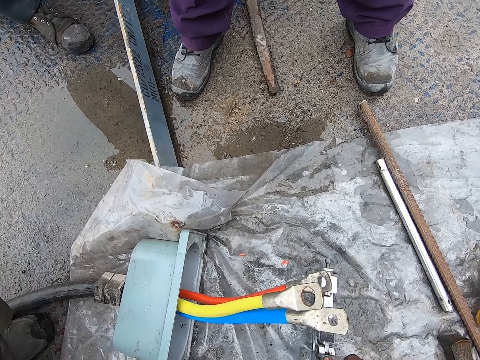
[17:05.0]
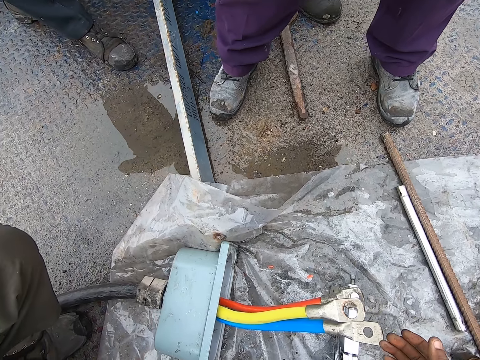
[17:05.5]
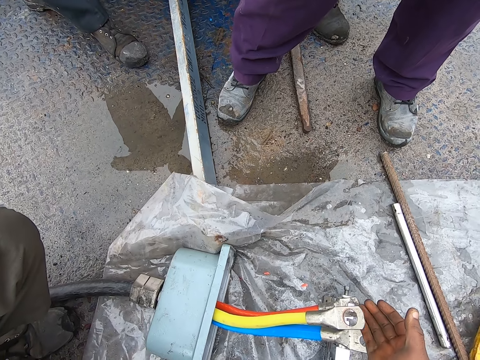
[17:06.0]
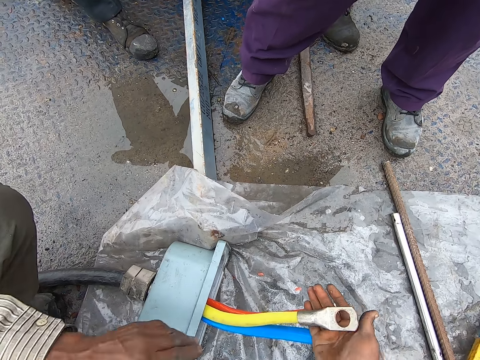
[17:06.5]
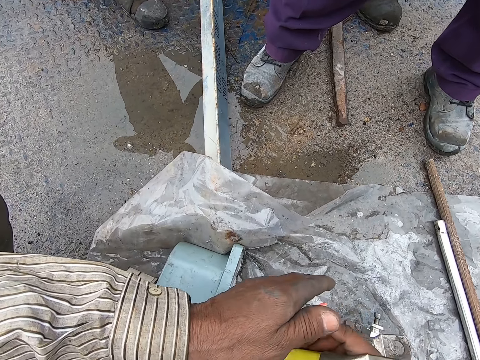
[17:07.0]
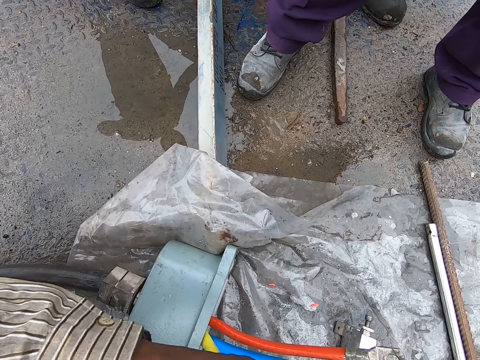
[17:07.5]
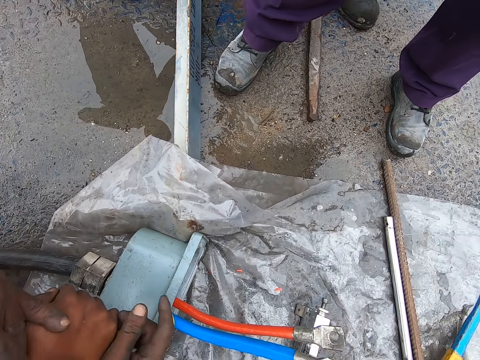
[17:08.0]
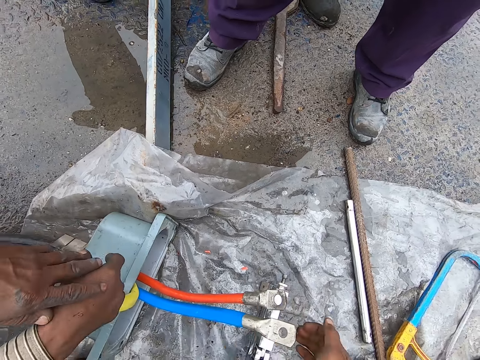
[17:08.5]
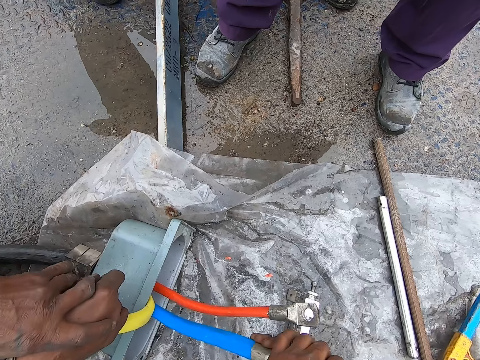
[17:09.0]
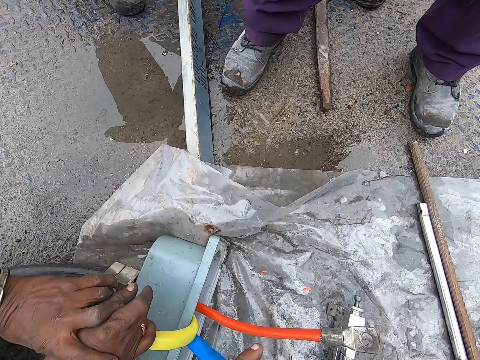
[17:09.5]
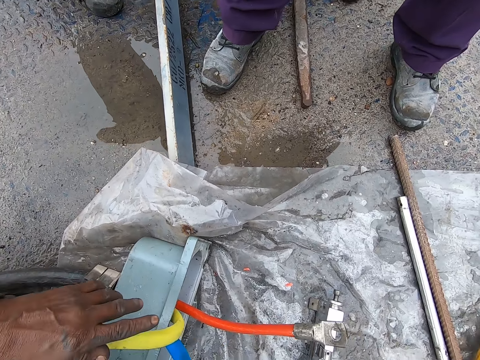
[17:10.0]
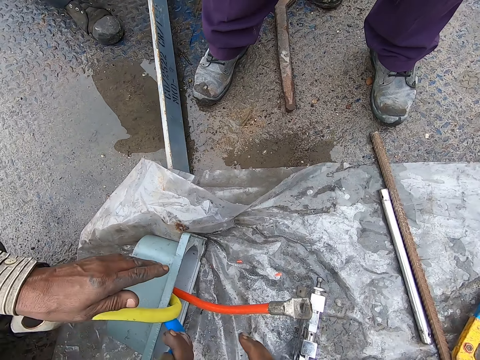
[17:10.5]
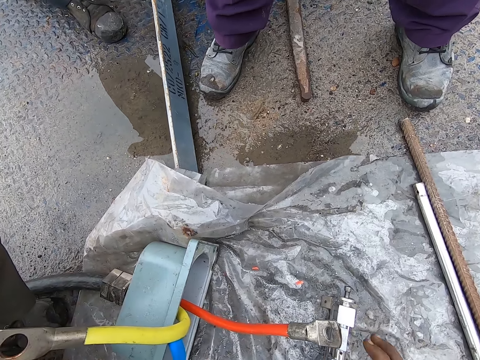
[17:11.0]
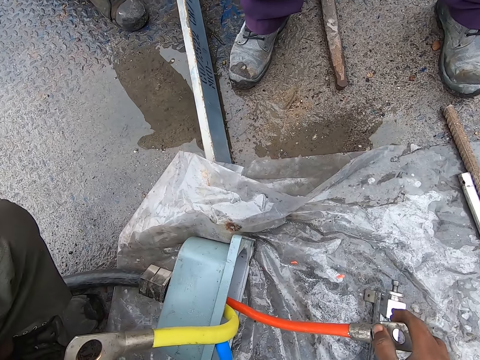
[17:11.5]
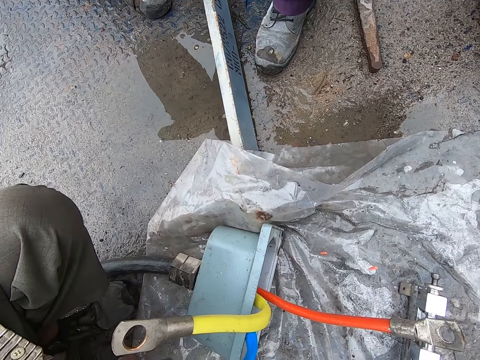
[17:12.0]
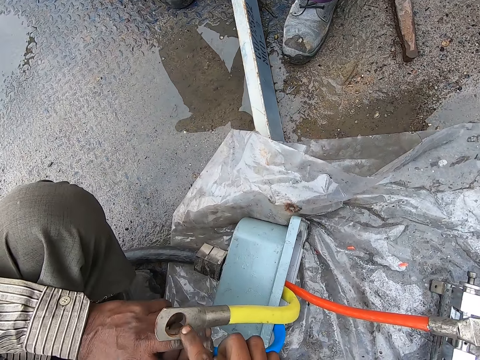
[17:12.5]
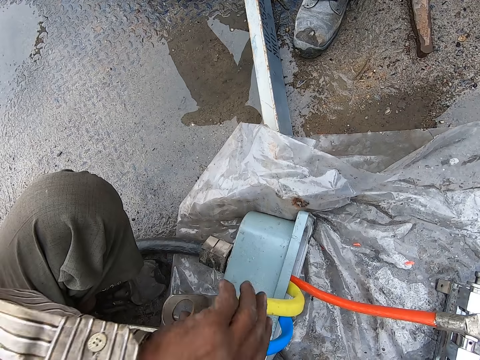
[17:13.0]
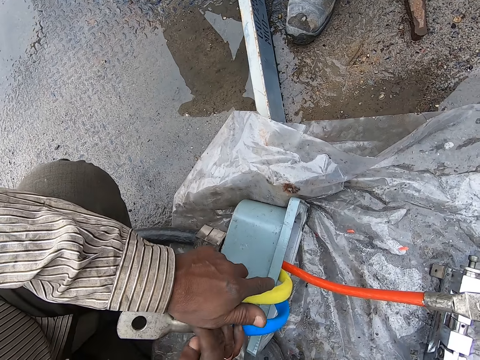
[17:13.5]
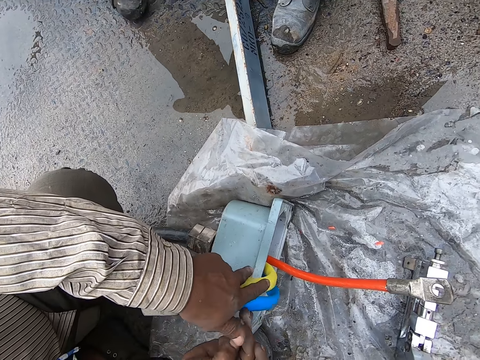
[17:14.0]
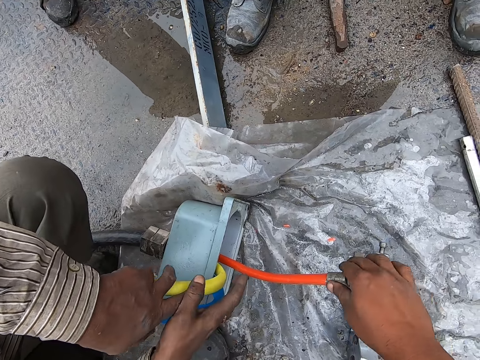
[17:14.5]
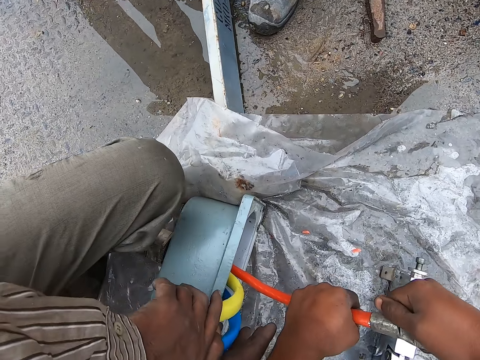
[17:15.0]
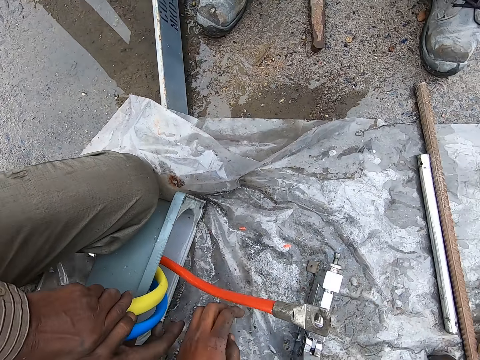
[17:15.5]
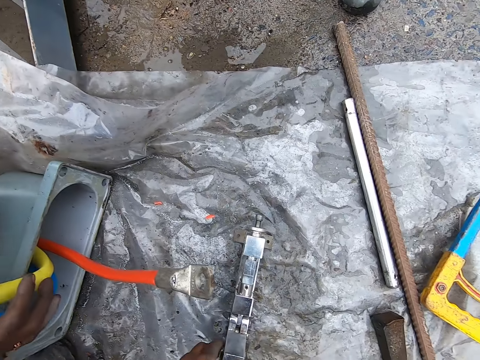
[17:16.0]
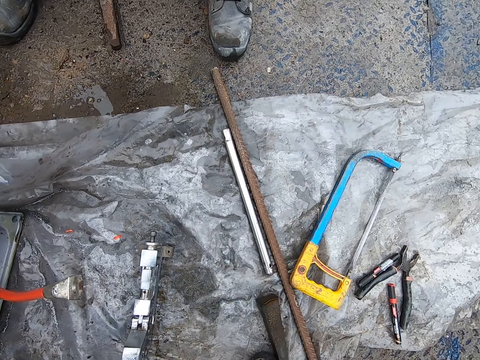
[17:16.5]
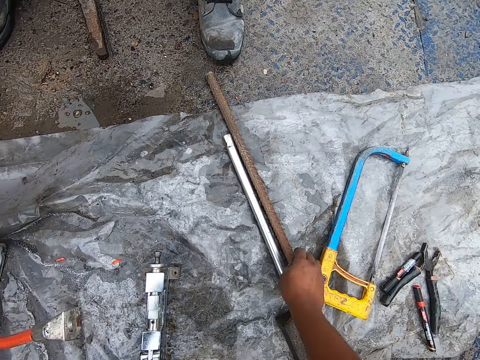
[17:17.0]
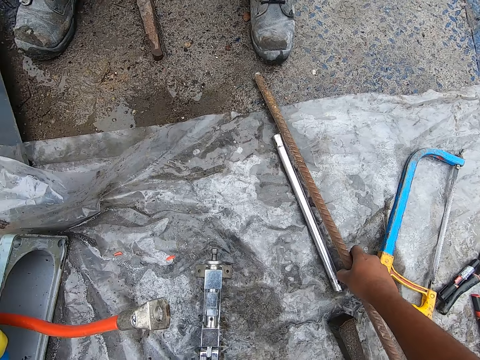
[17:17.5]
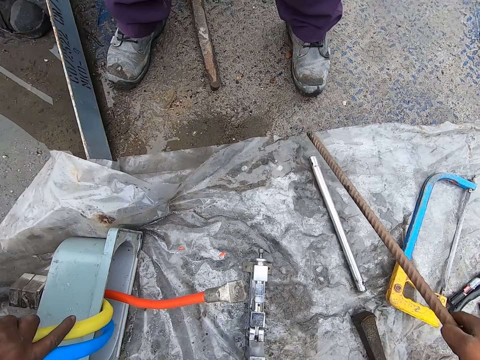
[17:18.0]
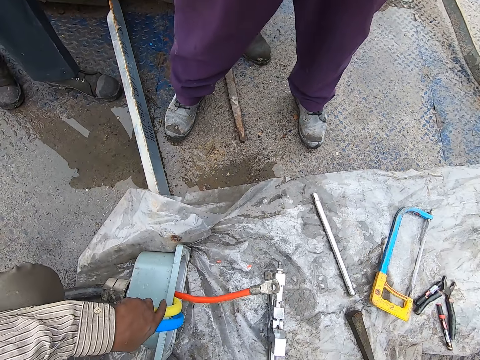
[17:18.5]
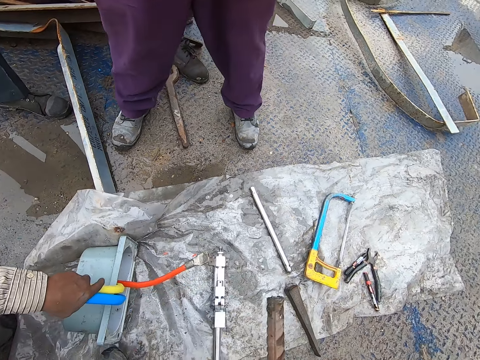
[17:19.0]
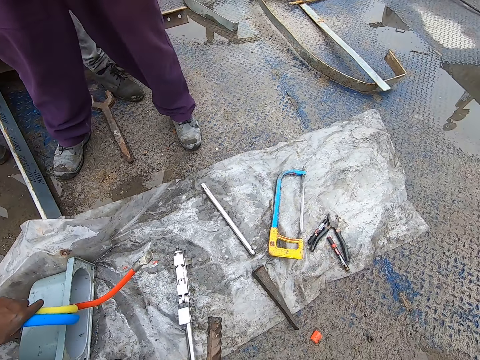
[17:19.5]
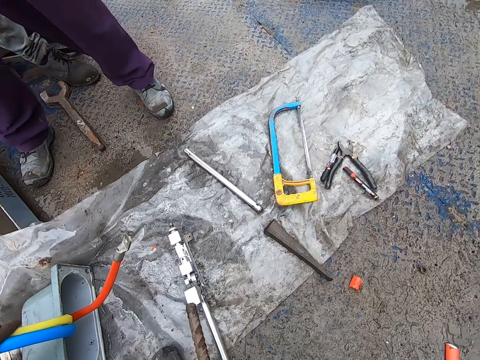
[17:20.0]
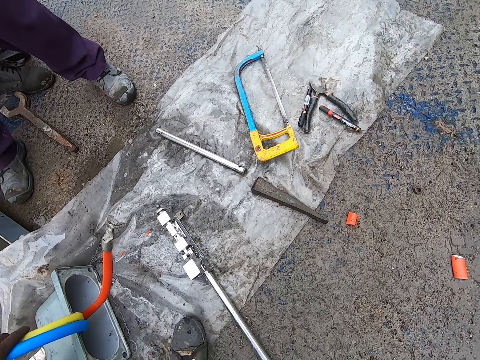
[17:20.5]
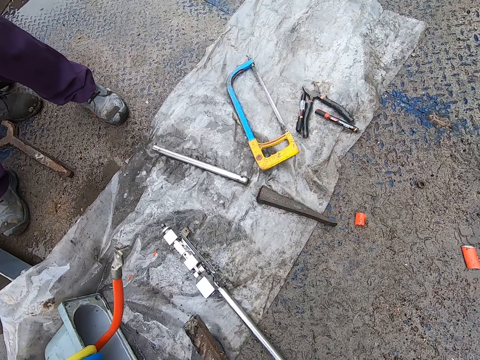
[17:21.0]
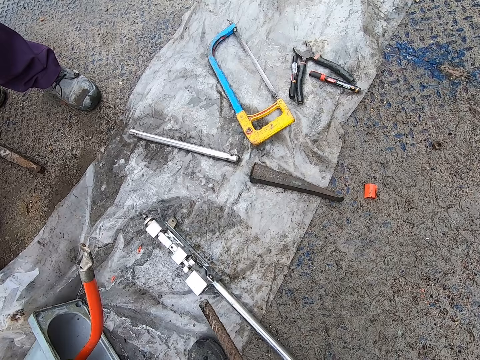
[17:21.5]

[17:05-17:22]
A person folds electrical cables. The camera wearer interacts with the person. They fold the electrical cables. They pick up a metal rod from the ground. They fix the metal rod on a clamping tool. They look around the place.

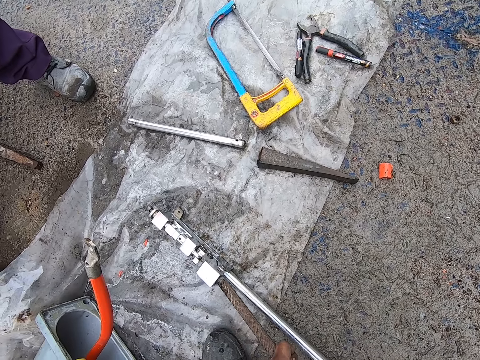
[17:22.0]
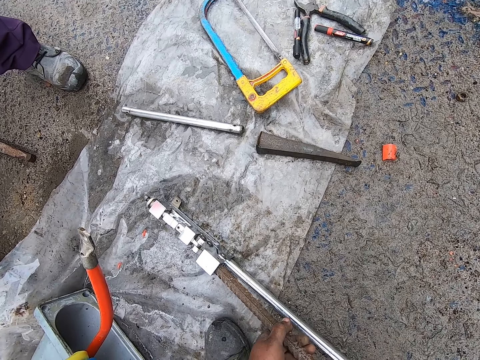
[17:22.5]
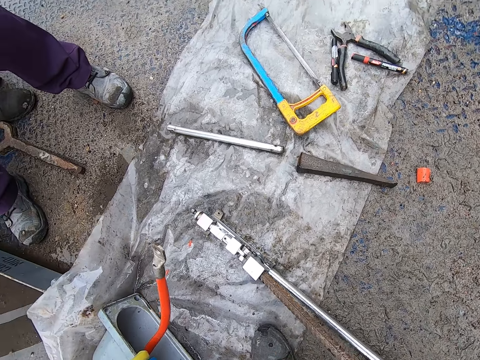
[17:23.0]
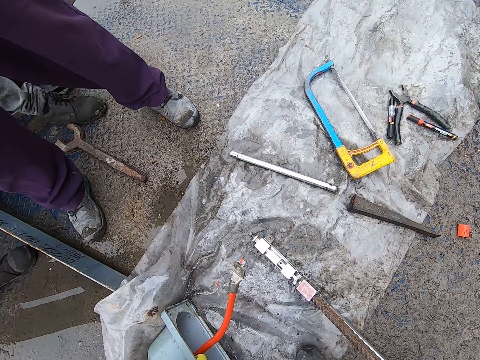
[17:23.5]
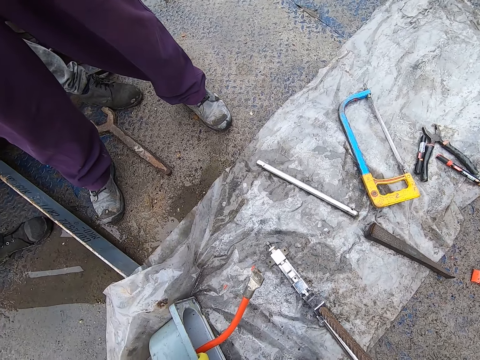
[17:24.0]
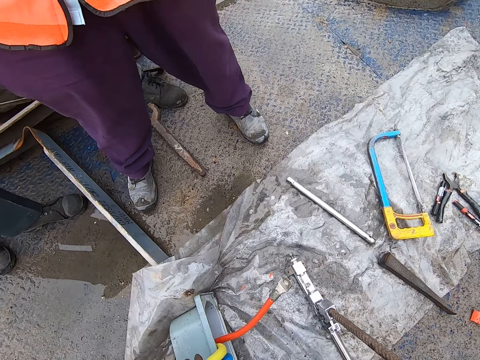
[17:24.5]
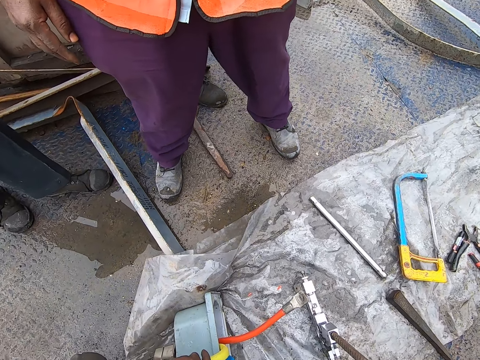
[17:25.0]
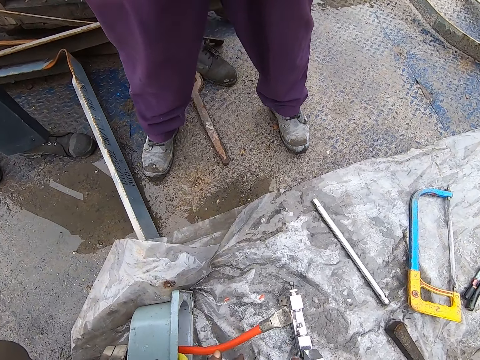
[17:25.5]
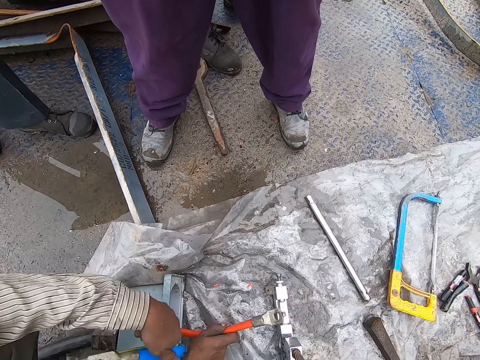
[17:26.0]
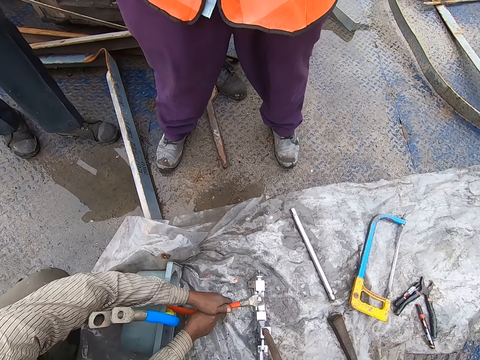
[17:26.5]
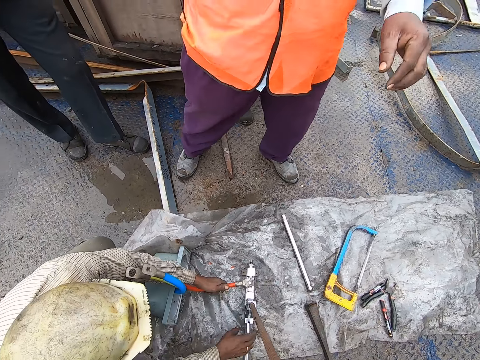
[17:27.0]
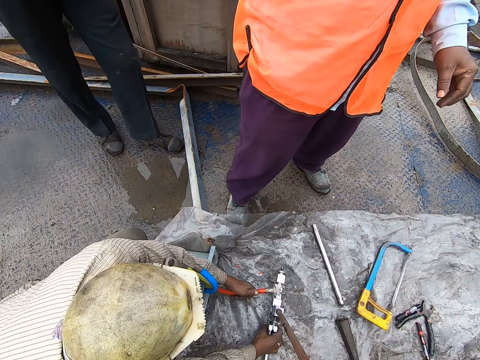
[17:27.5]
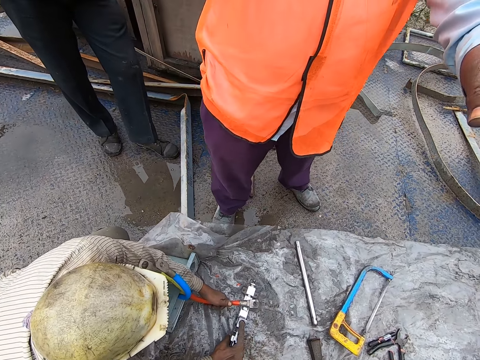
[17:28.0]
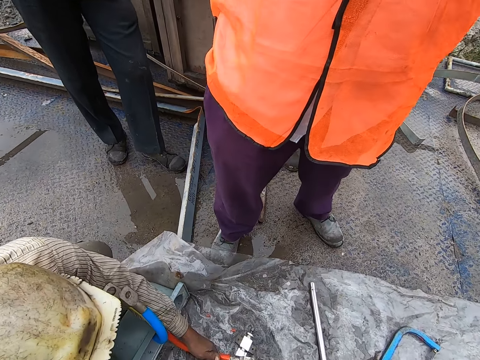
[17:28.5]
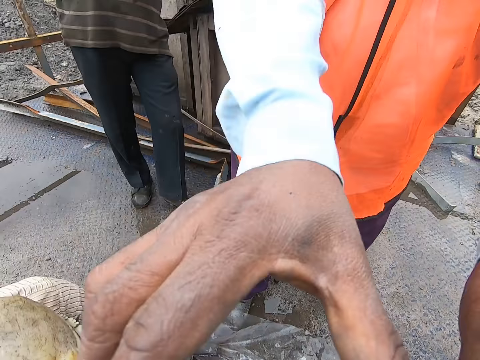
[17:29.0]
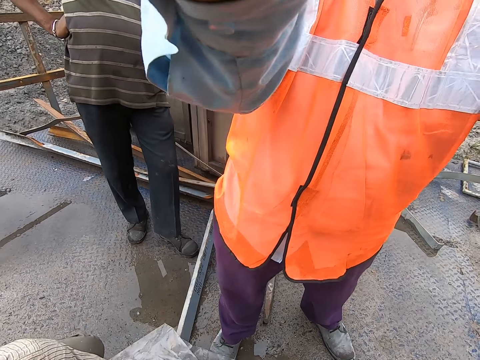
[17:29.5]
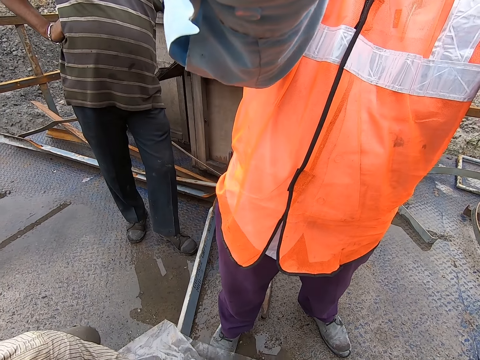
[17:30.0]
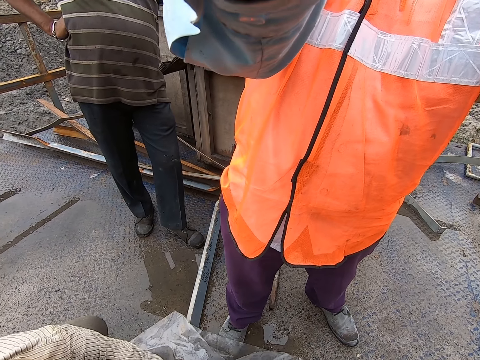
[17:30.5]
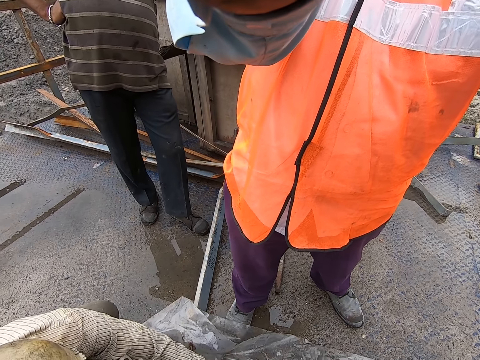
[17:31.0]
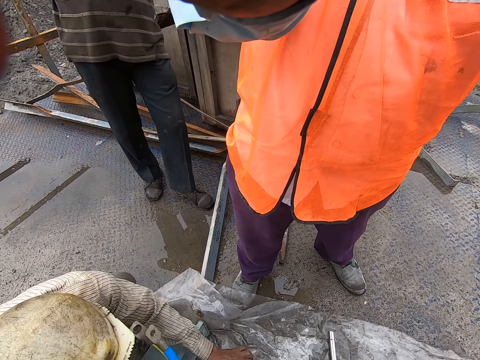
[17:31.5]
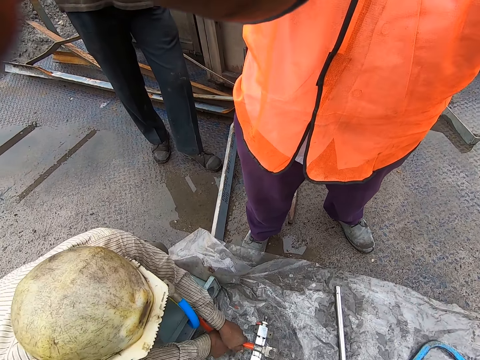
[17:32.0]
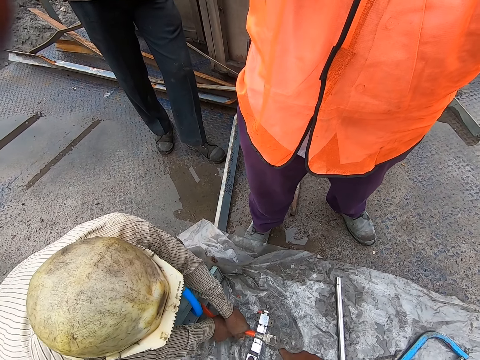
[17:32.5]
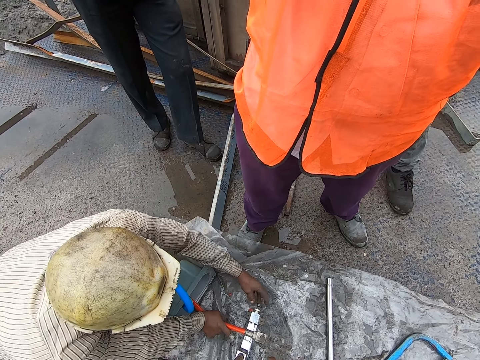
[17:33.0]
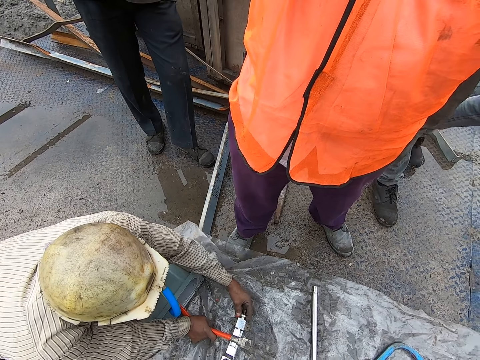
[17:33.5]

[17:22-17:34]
The camera wearer inserts the metal in the nuts. A person fixes a cable on a clamping tool. Another person raises hands towards the camera wearer. A person interacts with the camera wearer. The camera wearer interacts with the second person.
